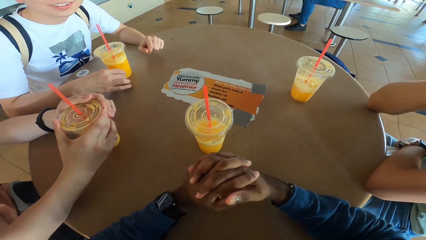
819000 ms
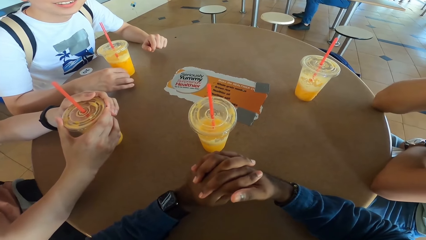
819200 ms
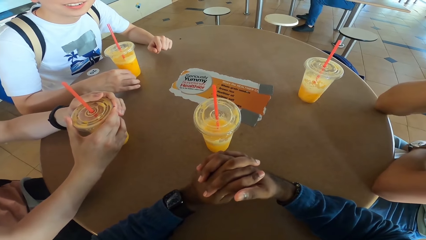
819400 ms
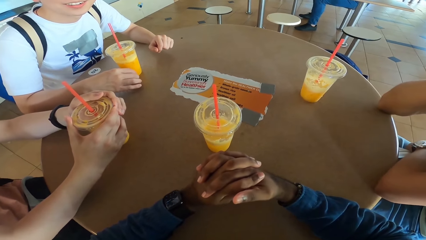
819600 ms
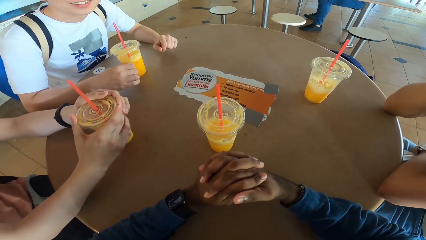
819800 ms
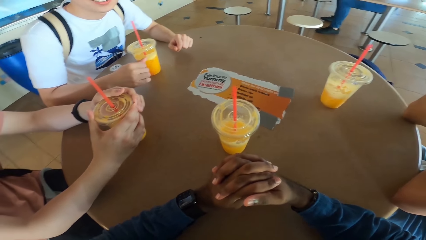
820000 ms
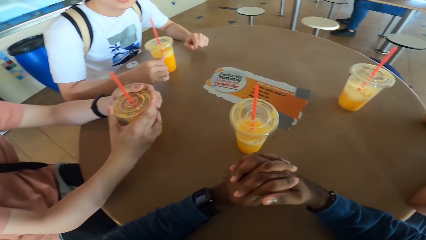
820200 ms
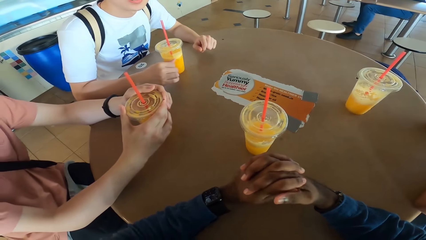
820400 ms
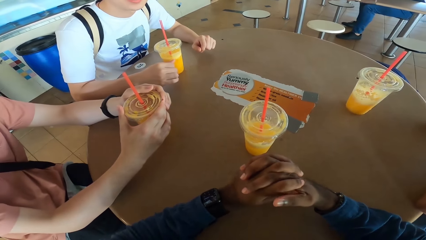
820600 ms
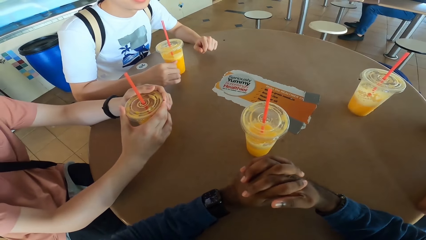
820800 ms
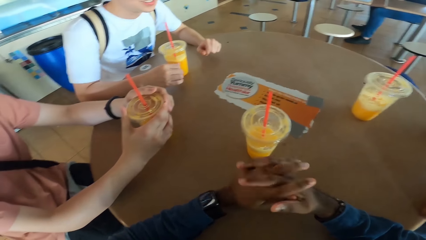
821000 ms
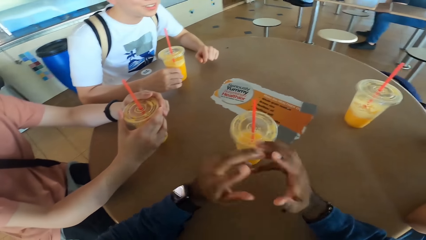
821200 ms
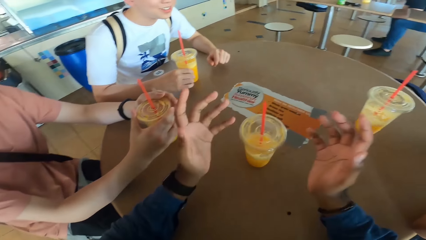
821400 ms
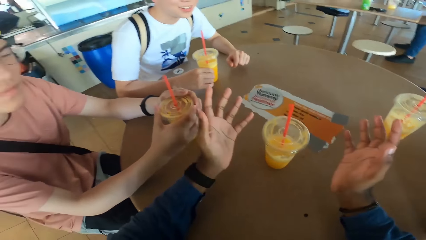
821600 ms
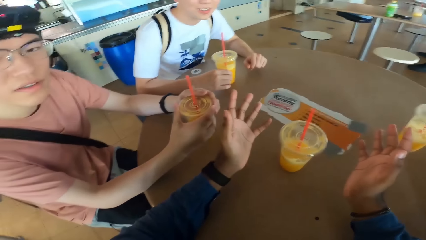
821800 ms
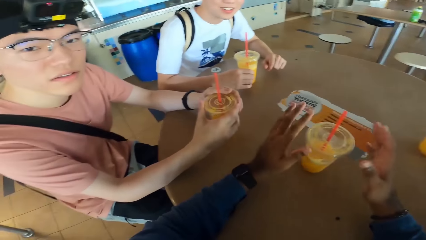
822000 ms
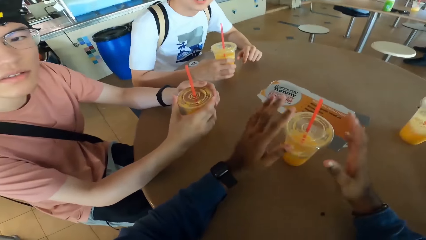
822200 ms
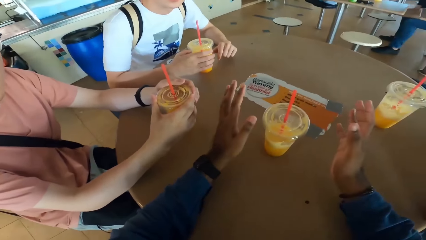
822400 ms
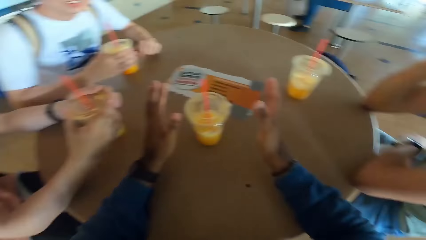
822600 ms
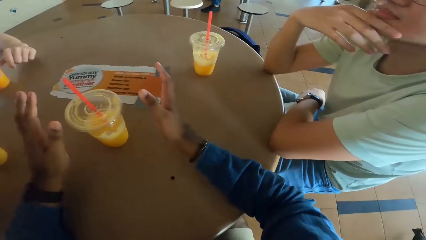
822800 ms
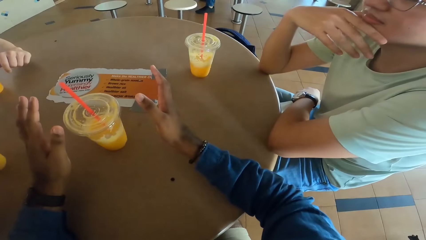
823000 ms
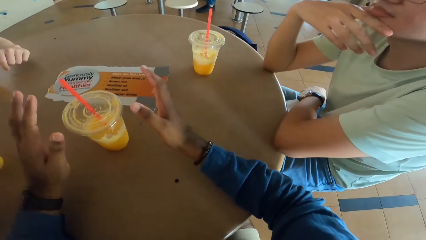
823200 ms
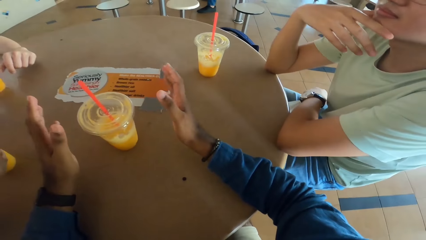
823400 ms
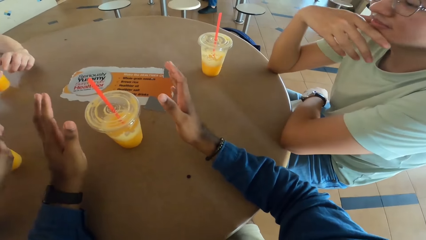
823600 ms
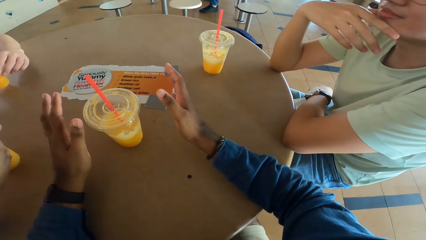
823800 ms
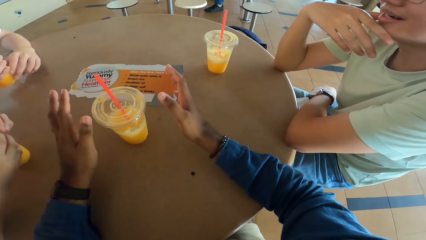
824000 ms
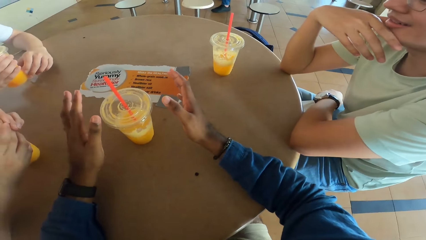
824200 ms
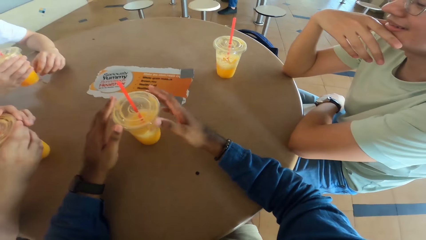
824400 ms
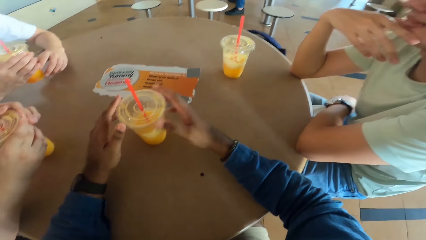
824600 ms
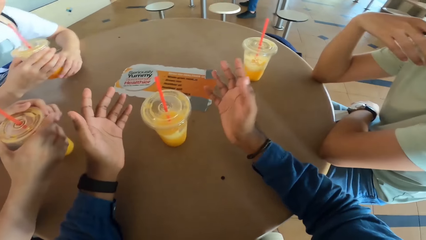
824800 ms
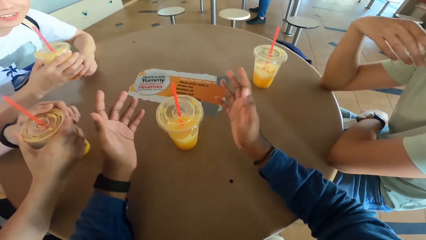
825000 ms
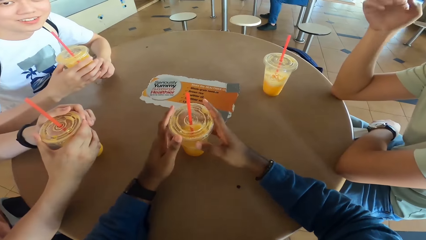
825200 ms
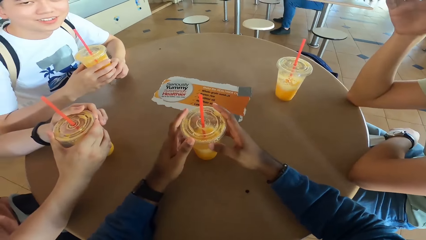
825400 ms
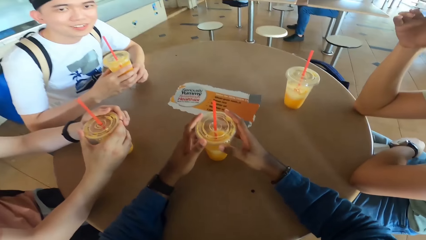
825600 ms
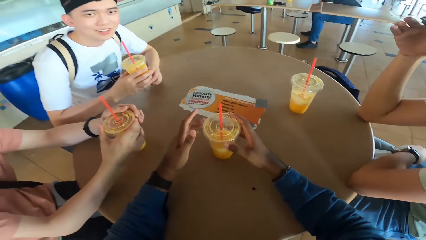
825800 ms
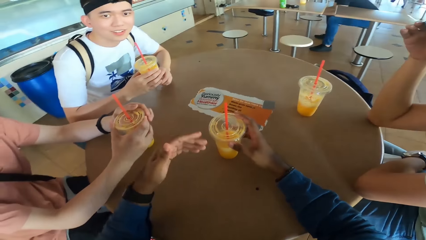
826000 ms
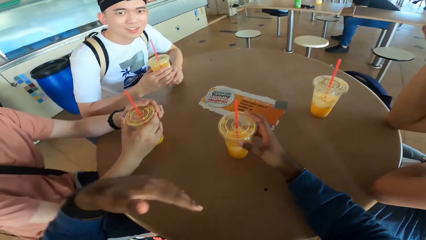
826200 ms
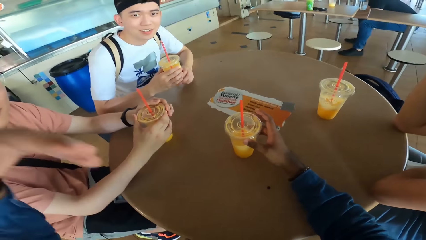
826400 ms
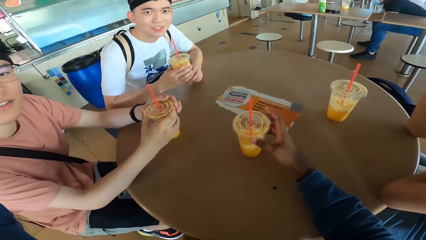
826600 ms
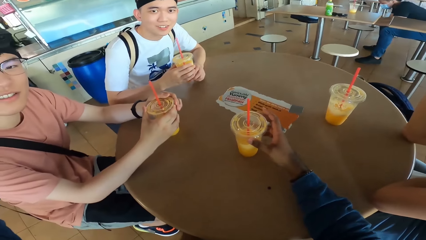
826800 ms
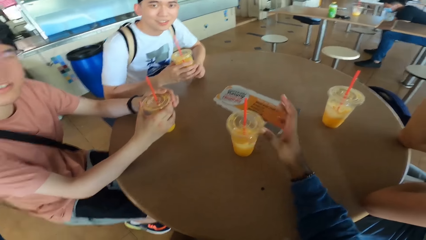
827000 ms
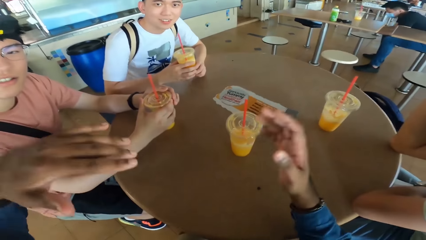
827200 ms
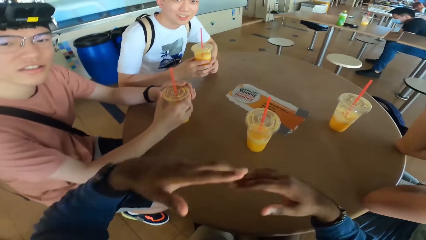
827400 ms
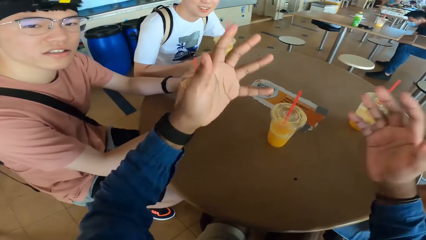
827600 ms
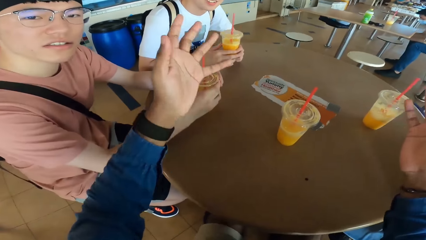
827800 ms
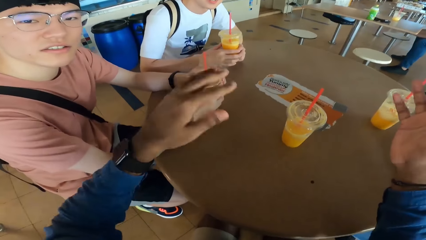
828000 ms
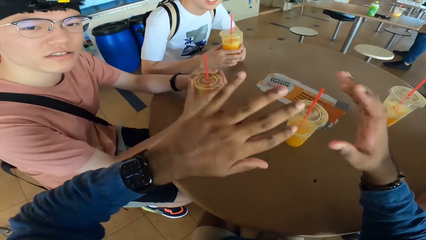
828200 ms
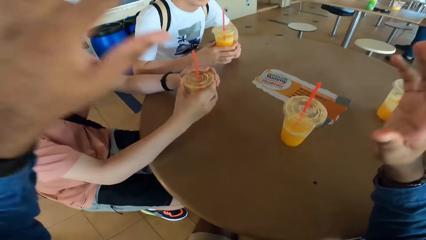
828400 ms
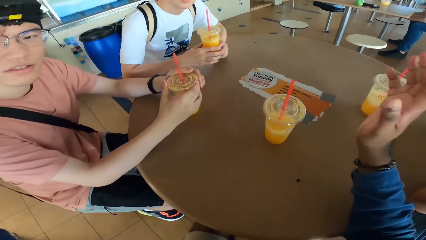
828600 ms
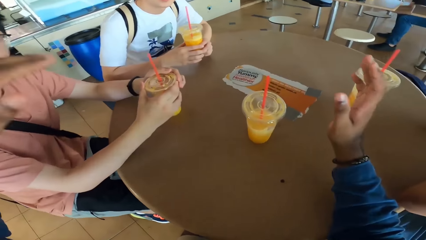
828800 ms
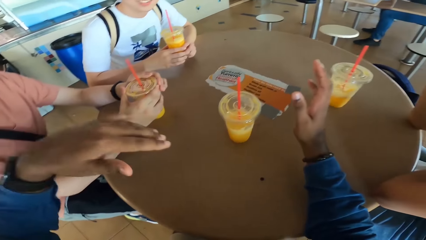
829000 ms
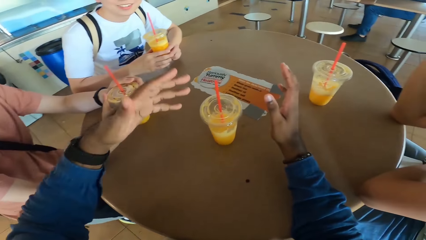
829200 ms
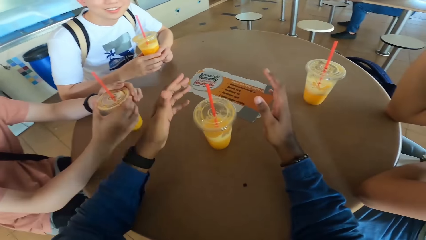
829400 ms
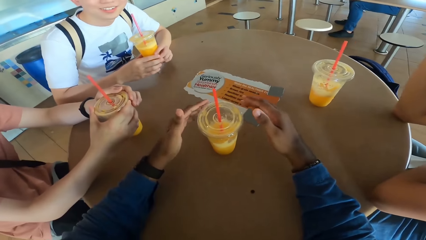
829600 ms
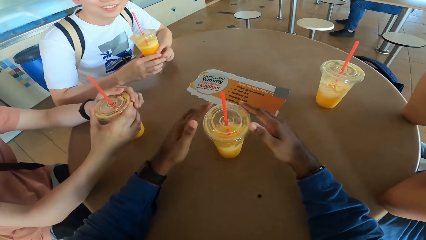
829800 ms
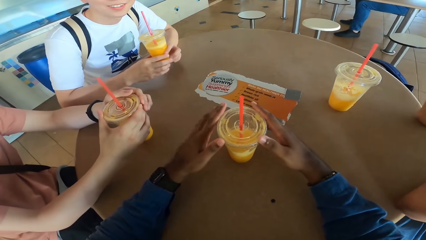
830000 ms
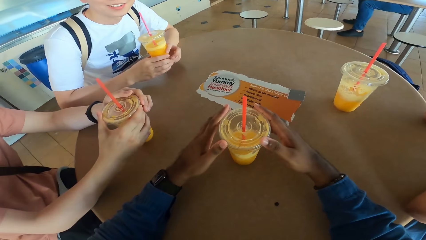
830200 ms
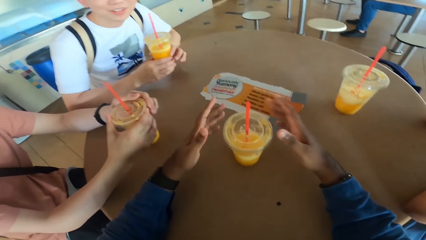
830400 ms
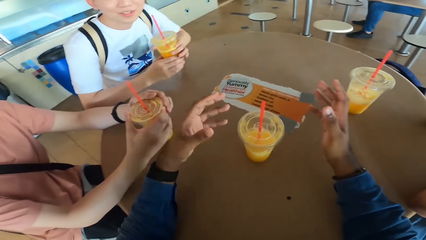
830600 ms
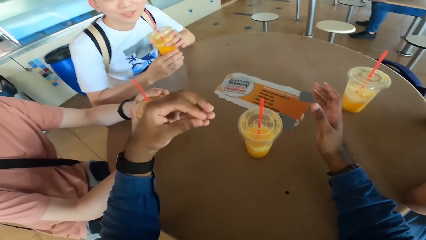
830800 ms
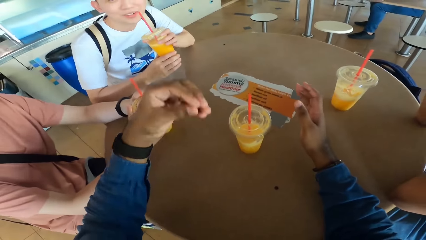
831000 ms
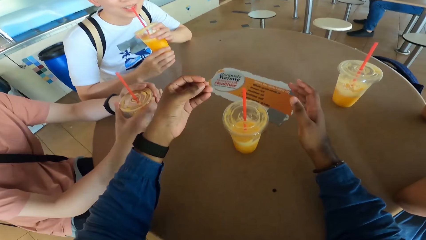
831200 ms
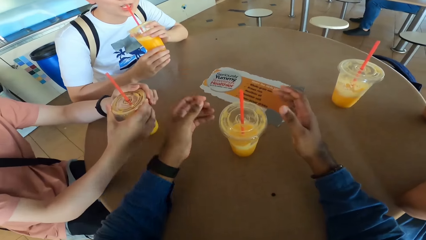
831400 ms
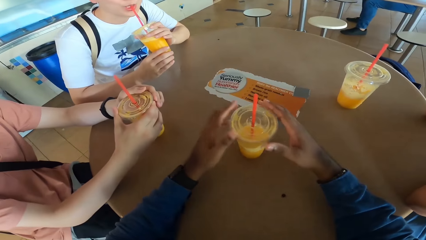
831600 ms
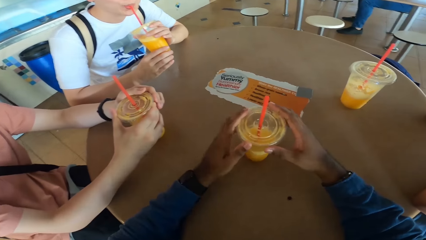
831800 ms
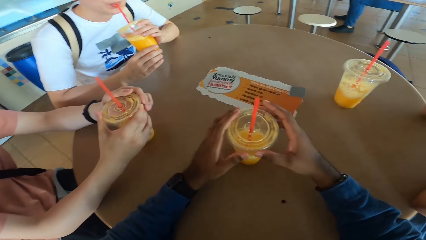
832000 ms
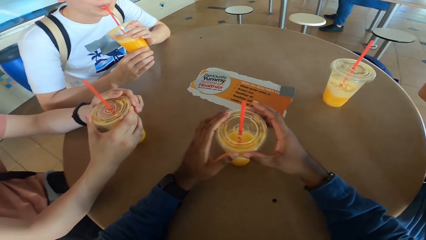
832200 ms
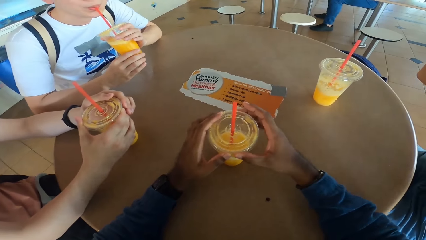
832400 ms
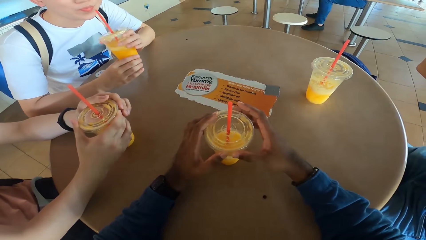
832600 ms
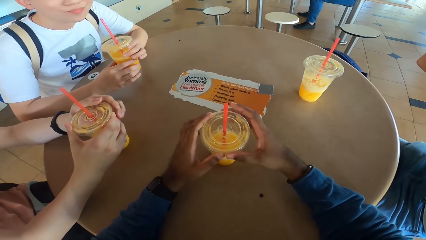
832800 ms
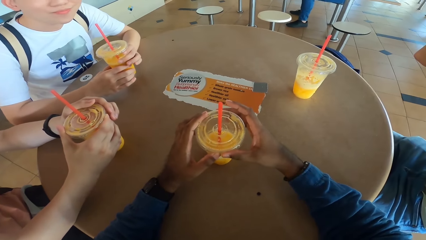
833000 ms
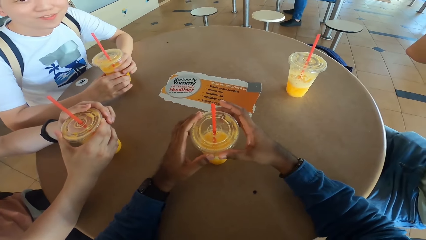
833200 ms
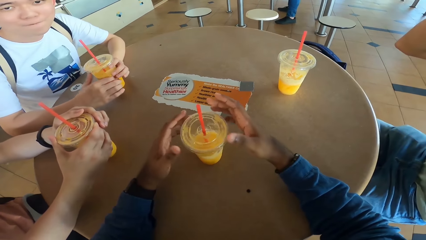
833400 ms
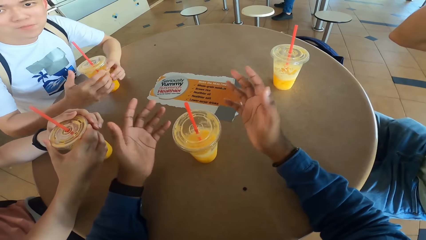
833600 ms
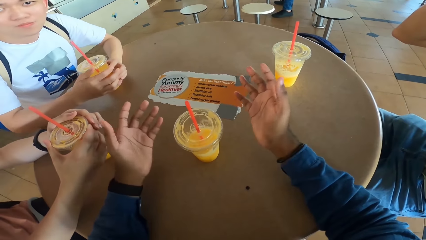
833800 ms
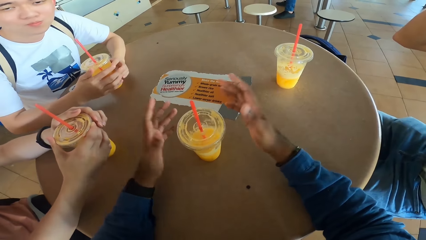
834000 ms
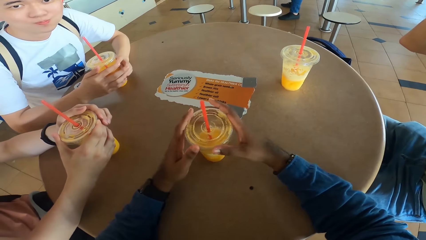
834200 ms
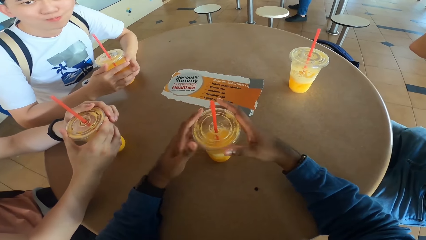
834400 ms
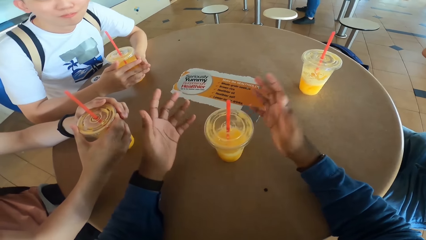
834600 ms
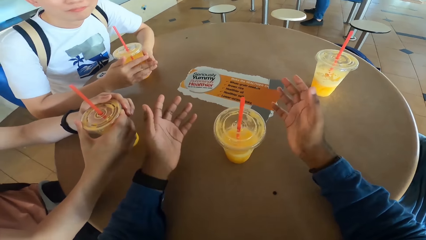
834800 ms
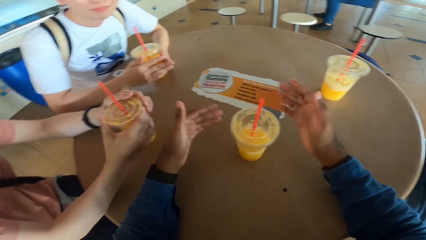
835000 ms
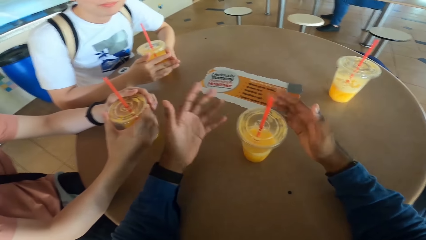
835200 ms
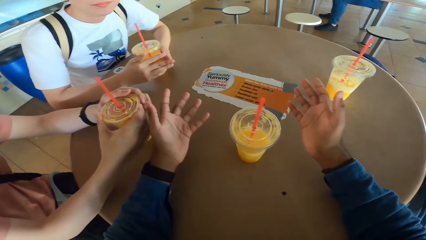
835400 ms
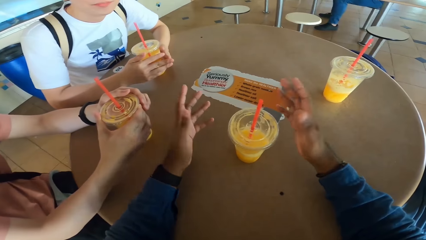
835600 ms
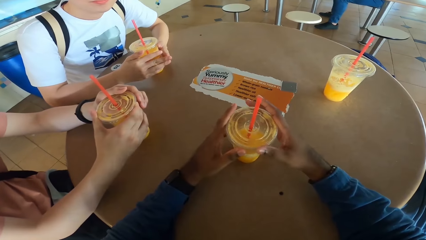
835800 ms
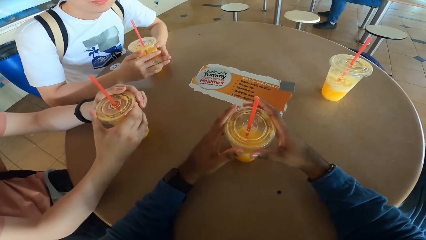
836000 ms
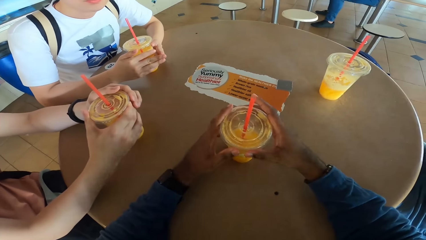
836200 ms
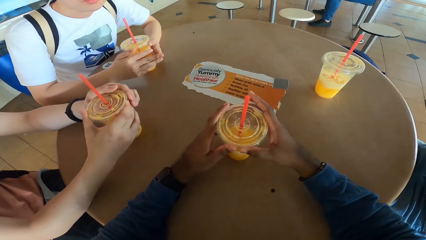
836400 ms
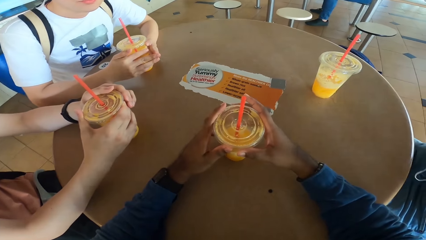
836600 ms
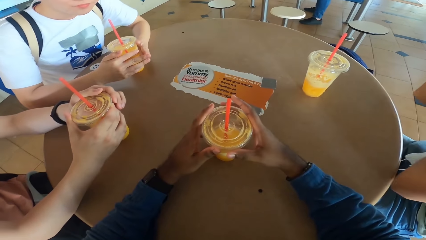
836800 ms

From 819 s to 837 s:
The camera wearer explains with his hands. A man takes a drink. The man sips from his drink. The man puts the drink at the table.
